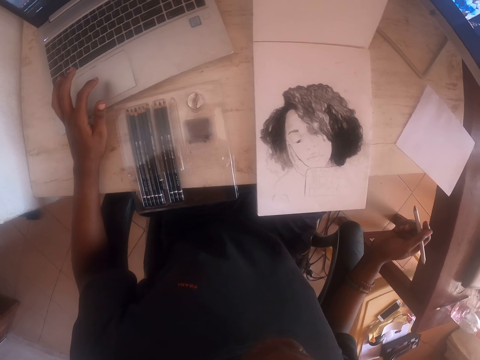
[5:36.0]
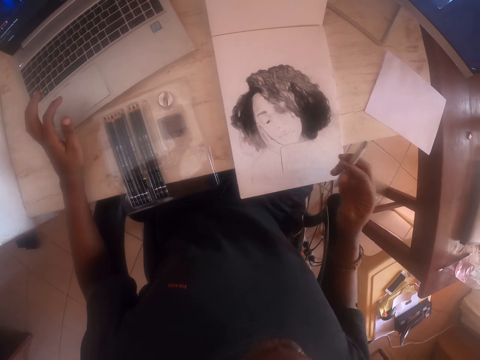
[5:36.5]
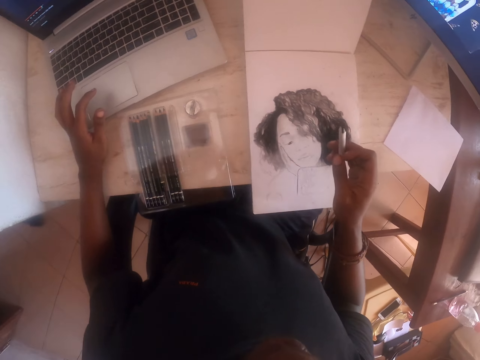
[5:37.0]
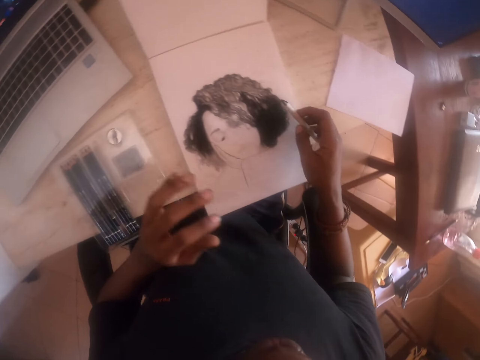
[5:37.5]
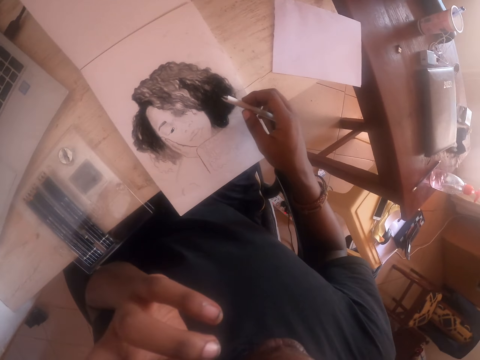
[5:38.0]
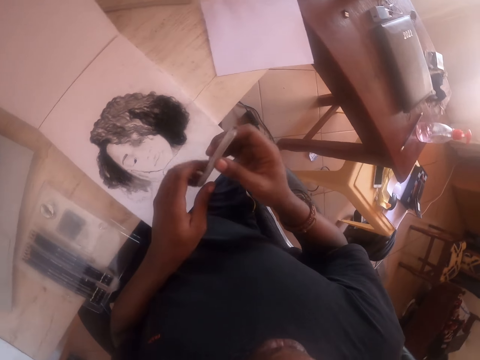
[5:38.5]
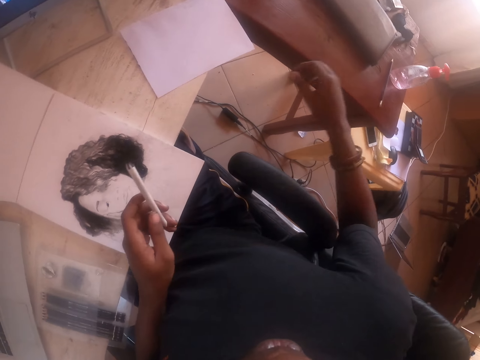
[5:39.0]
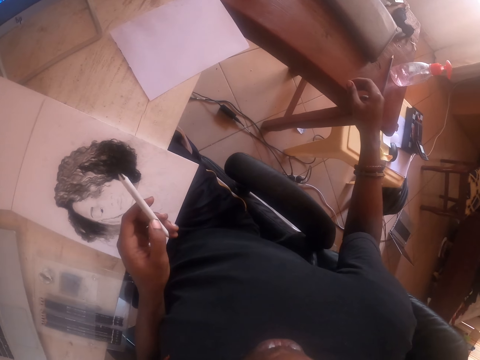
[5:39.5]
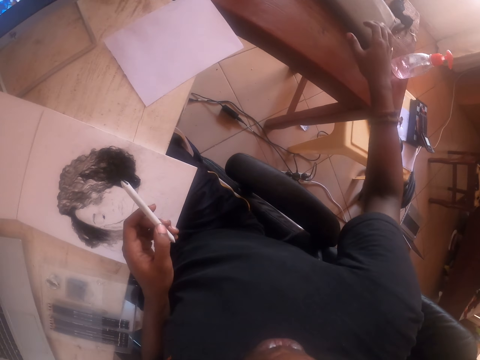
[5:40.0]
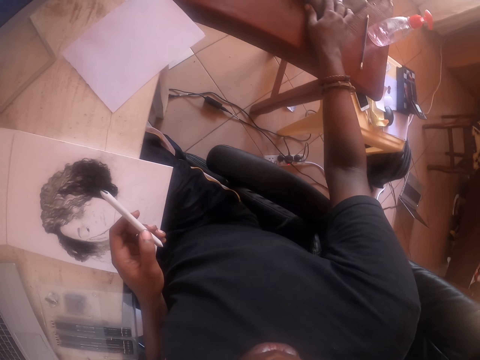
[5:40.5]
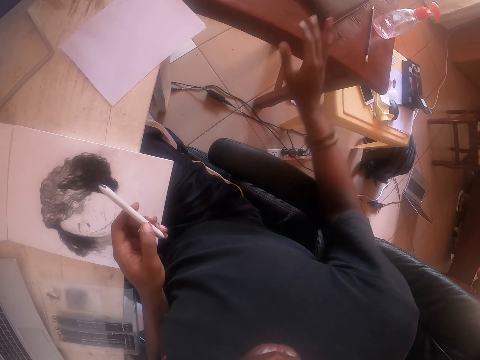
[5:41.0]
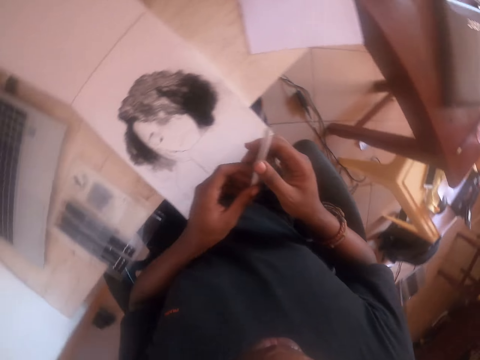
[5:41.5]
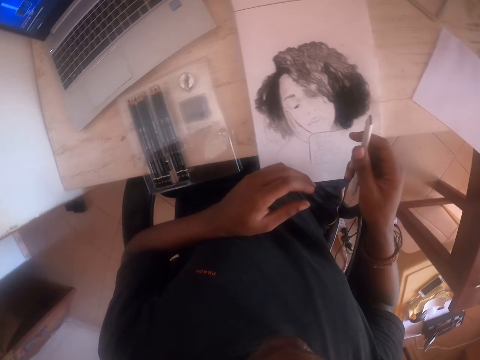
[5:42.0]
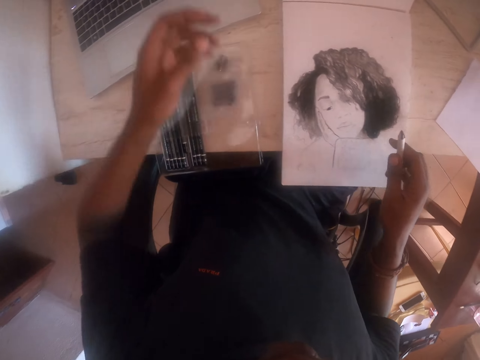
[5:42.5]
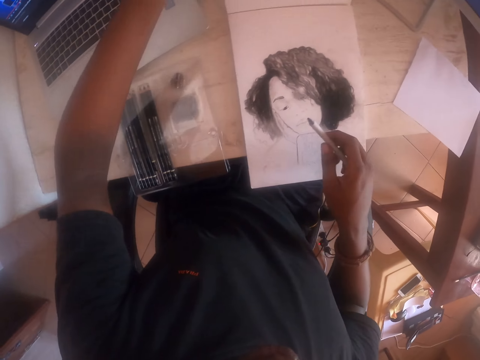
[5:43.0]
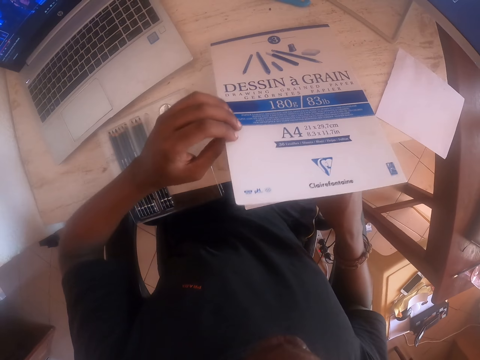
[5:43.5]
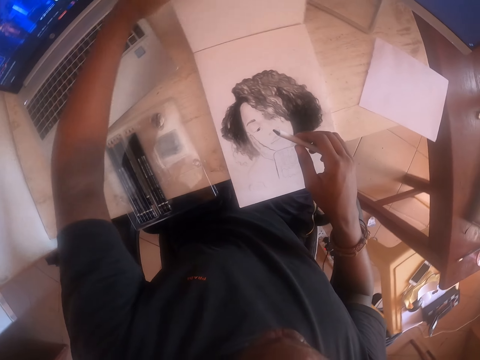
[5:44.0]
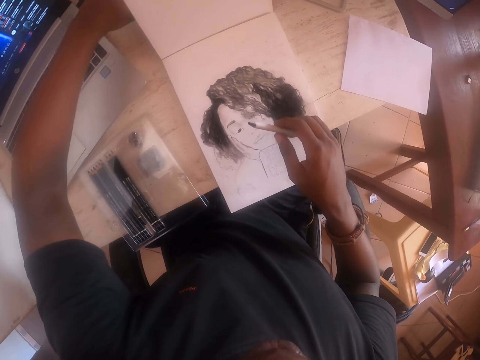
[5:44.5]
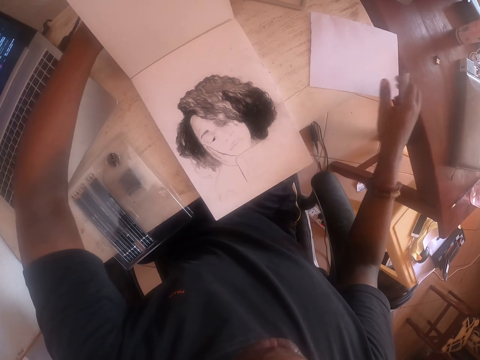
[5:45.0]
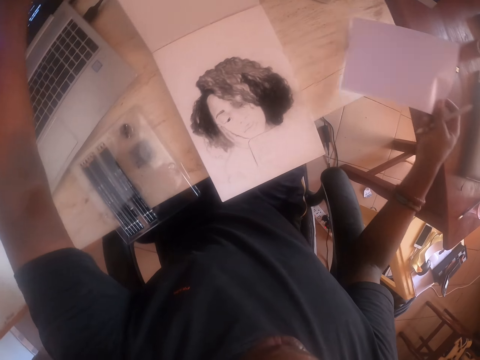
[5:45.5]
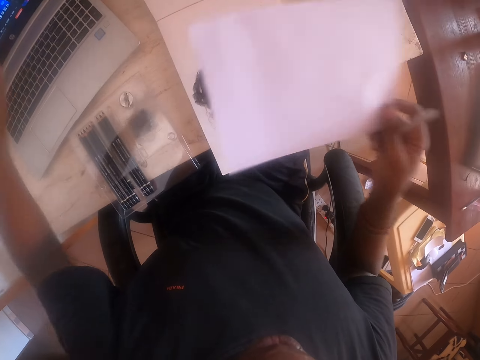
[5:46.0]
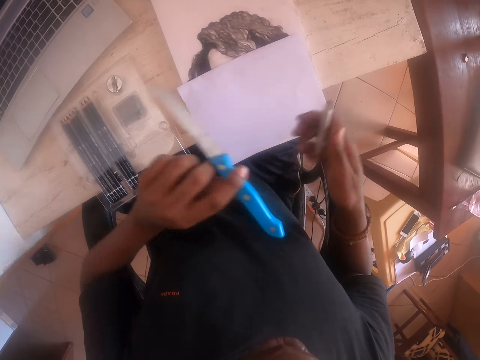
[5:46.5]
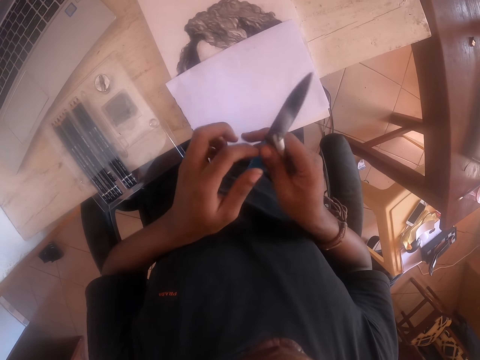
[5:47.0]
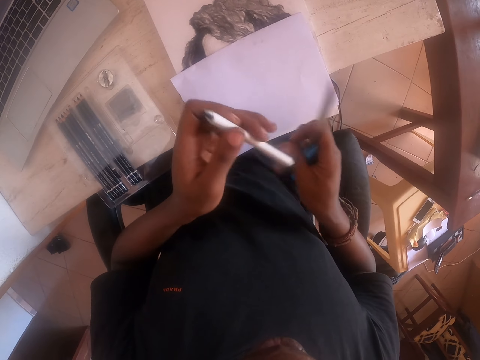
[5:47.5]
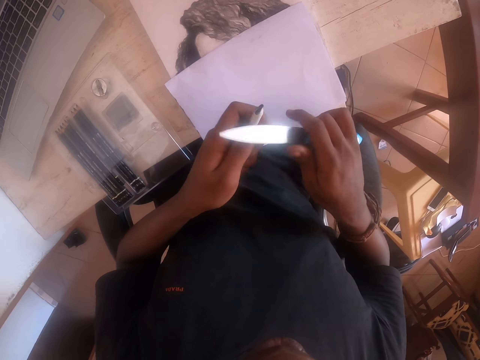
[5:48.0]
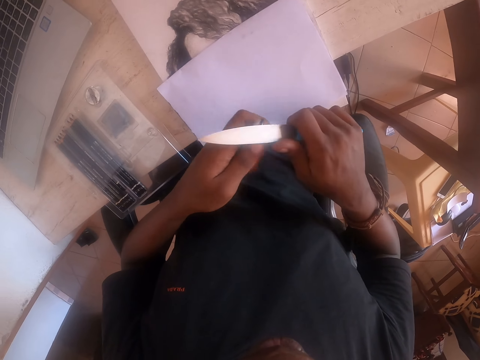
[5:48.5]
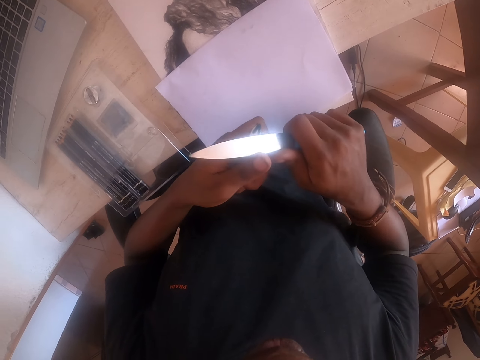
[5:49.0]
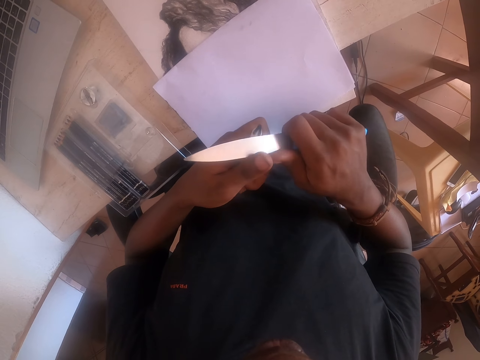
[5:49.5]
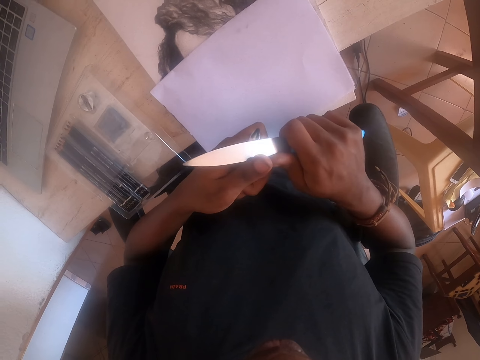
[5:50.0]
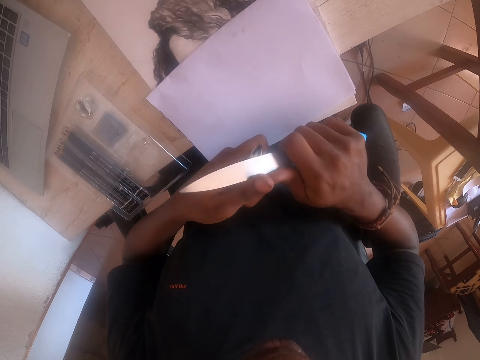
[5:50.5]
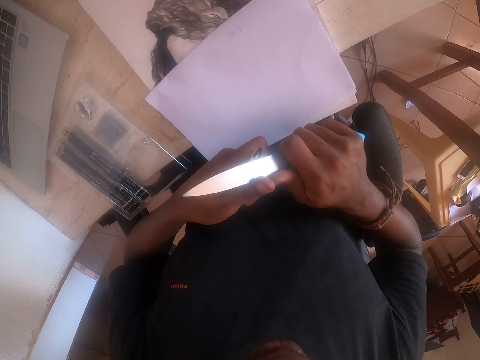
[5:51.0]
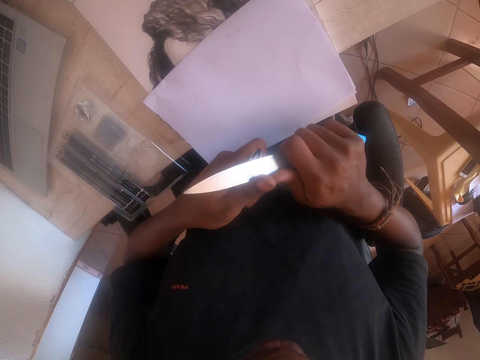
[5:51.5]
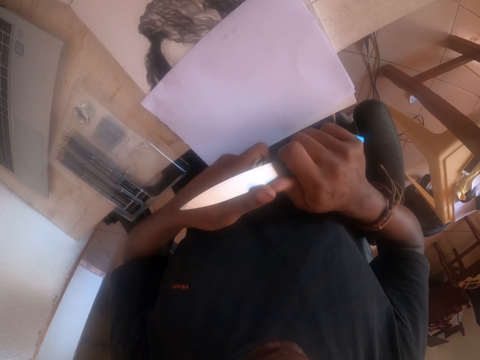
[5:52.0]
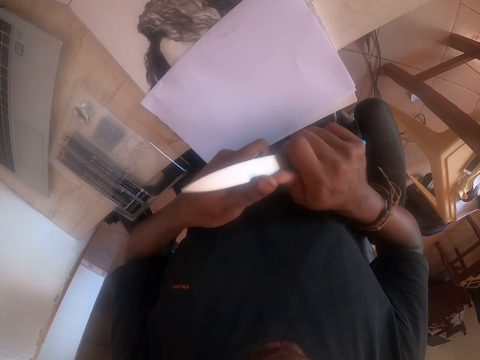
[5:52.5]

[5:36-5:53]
The camera wearer lifts up the hand. He transfers the pencil to the left hand. He touches a book. He stretches the hand. He transfers the pencil to the right hand. He adjusts the book. He picks up the paper and a knife. He drops the paper on the drawing. He transfers the knife to the right hand. He transfers the pencil to the left hand. He sharpens the pencil.

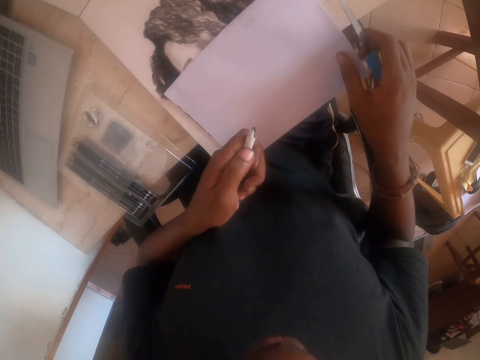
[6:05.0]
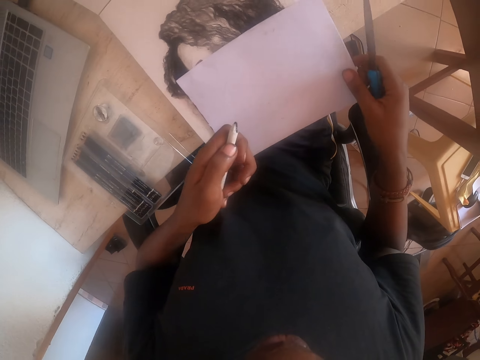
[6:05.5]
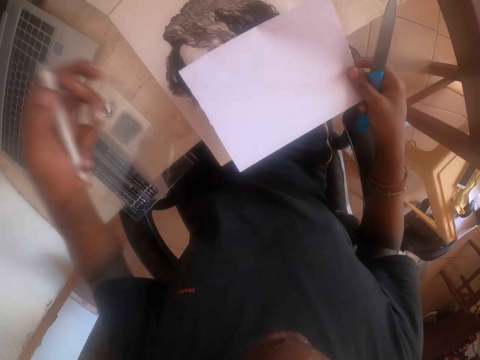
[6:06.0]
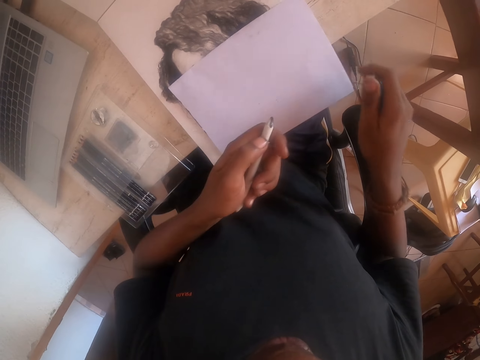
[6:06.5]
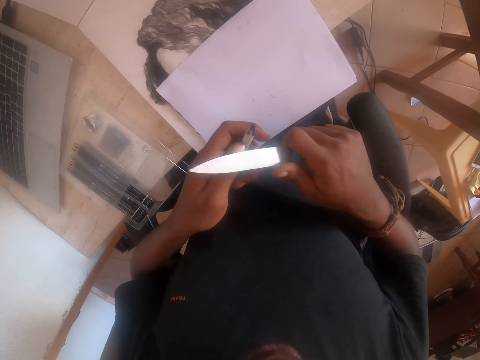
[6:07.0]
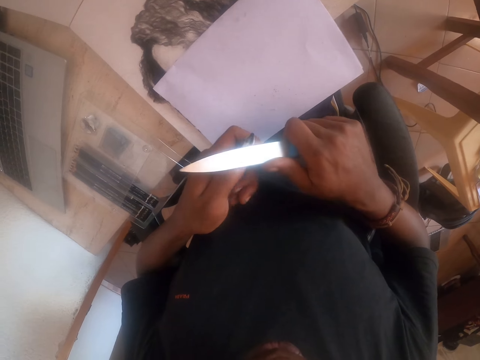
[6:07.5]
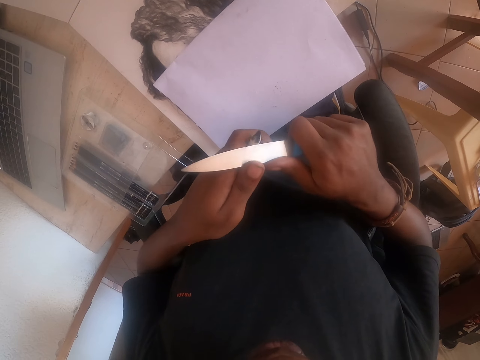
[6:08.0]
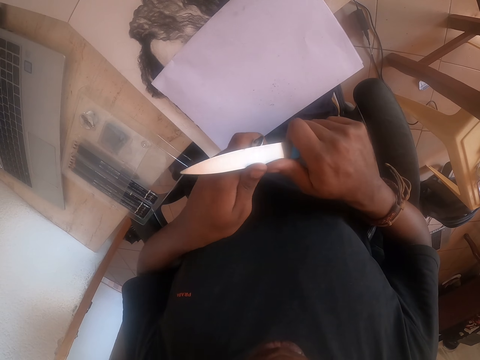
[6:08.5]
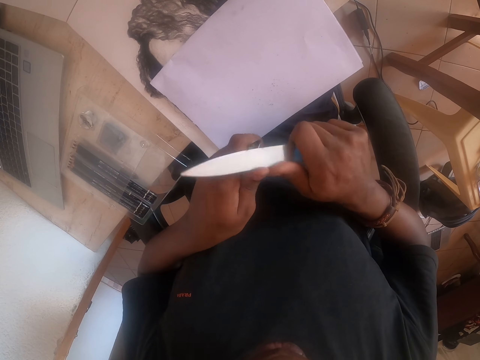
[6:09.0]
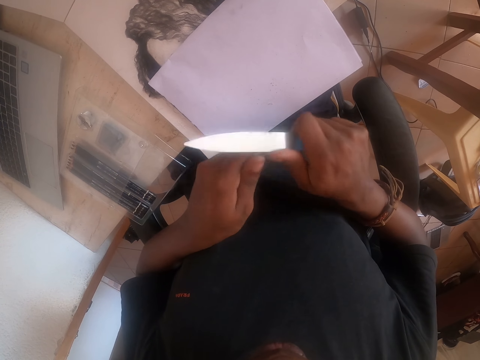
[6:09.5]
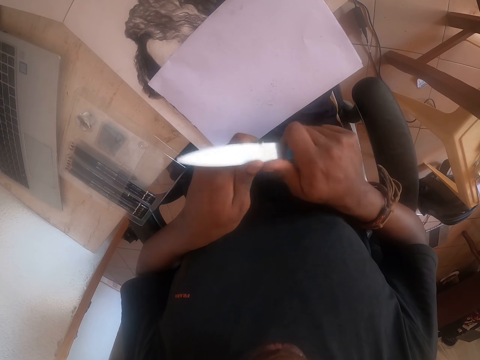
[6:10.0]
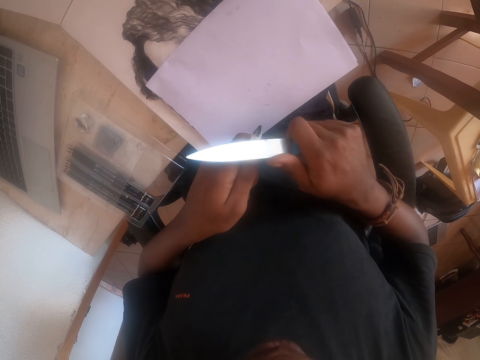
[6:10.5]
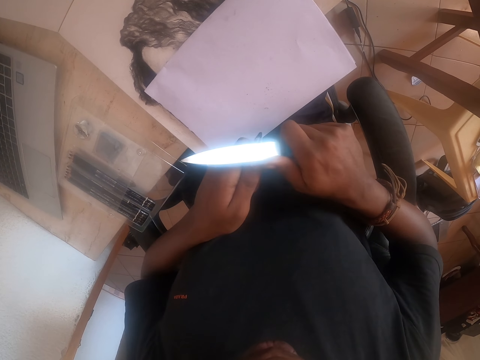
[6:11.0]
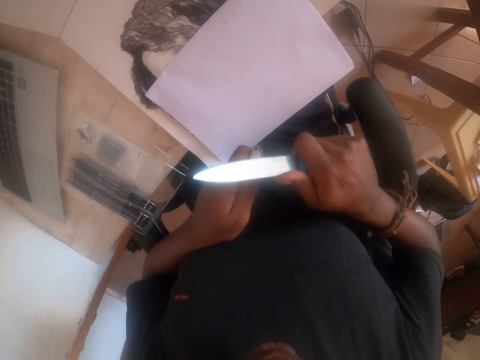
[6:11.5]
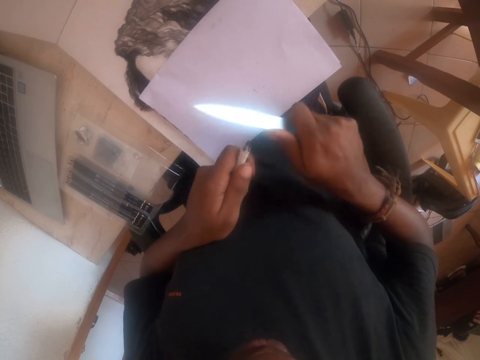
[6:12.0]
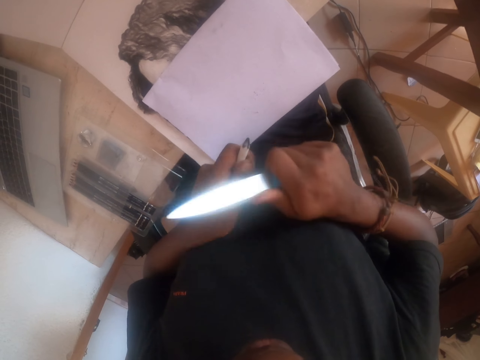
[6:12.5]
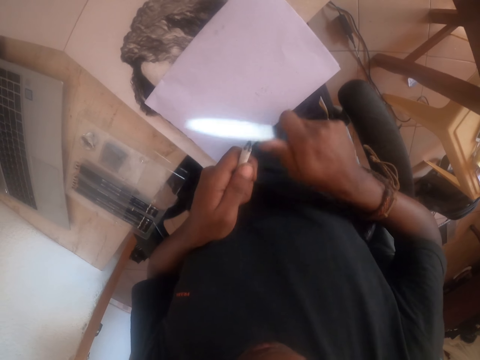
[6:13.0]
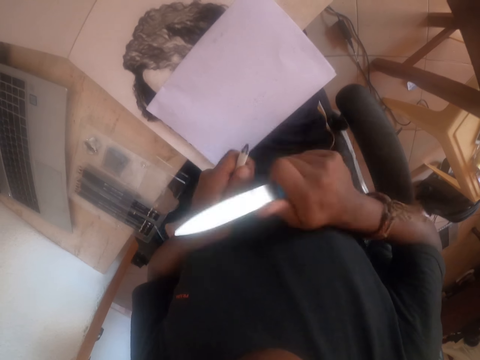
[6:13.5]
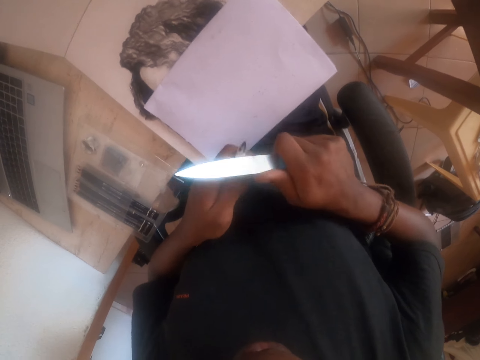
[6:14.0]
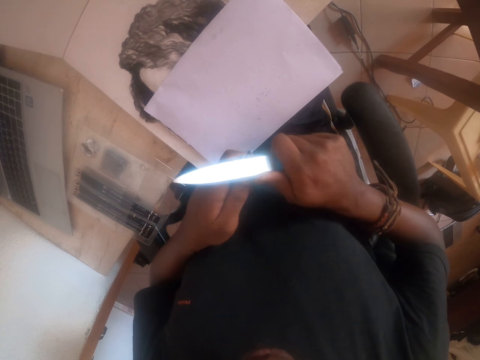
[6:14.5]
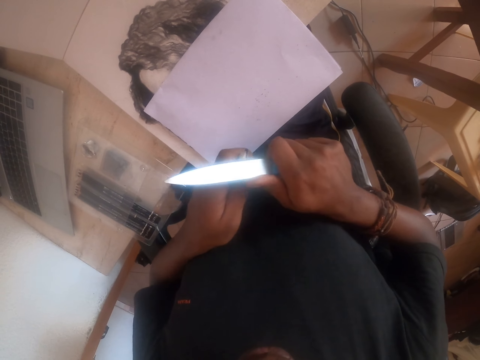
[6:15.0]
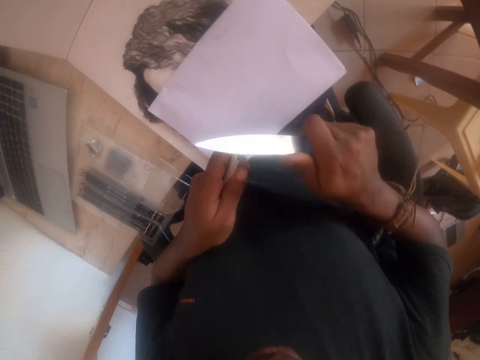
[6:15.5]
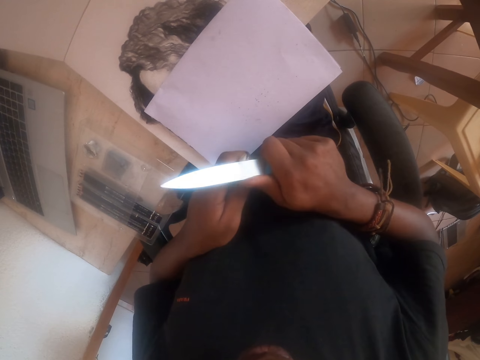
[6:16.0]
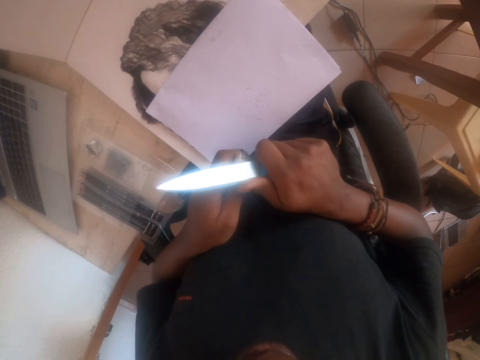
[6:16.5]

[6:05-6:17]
The camera wearer adjusts the piece of paper. They hold the paper. They sharpen the pencil.
